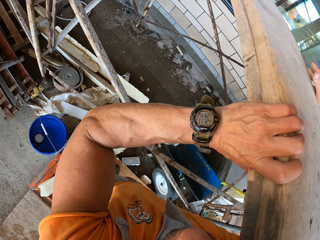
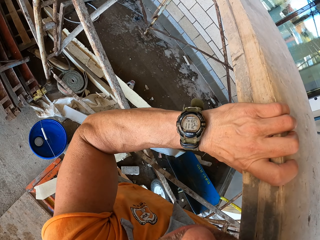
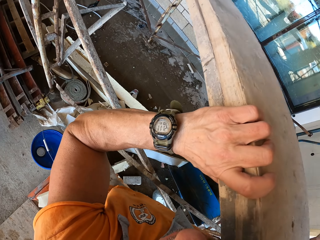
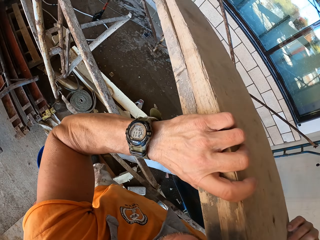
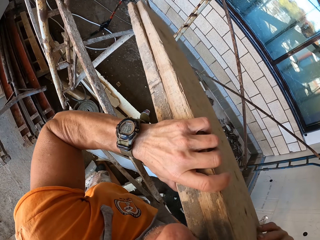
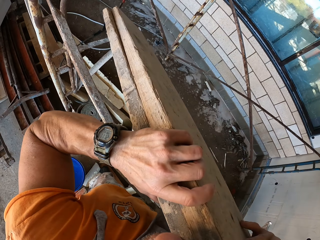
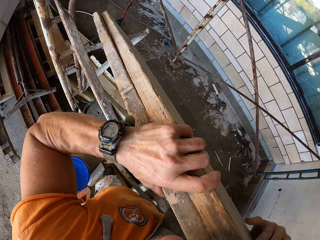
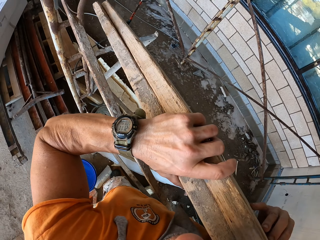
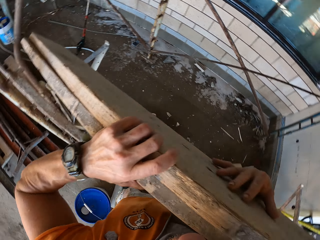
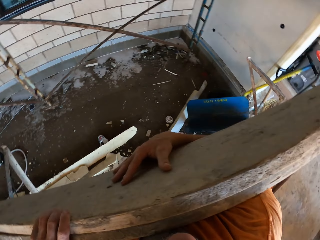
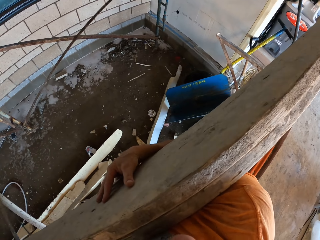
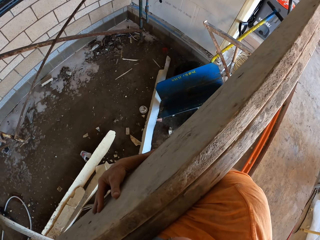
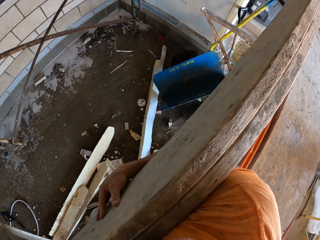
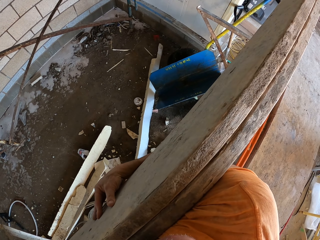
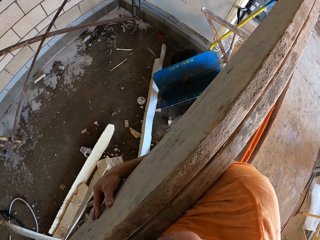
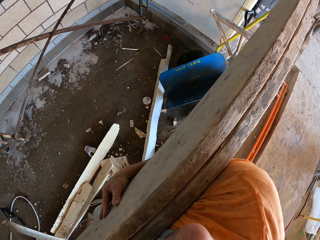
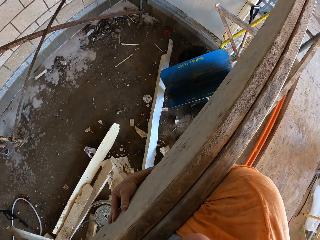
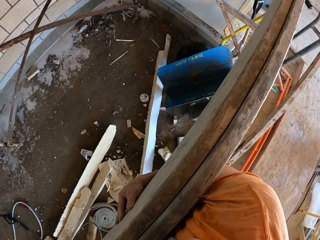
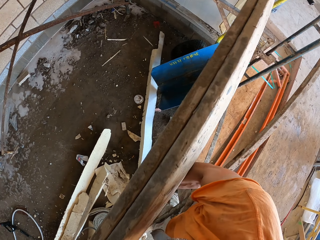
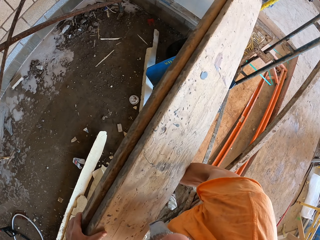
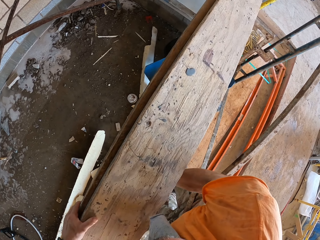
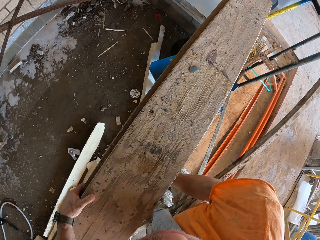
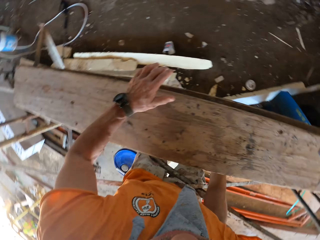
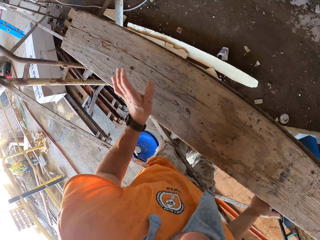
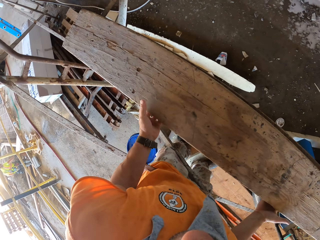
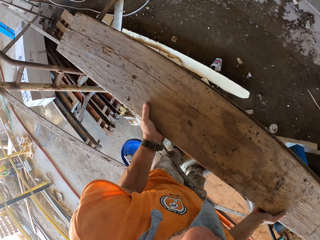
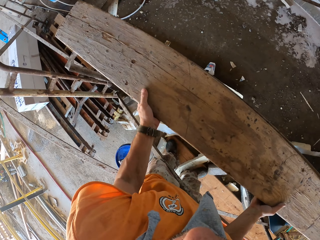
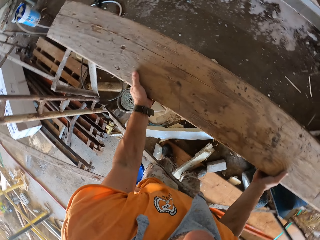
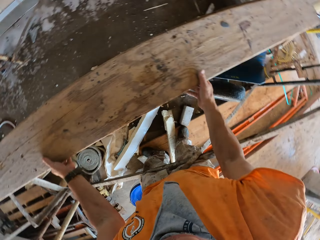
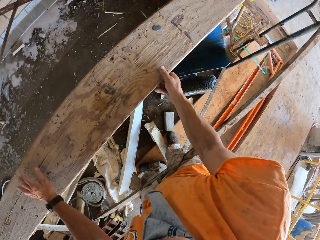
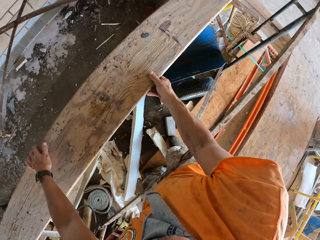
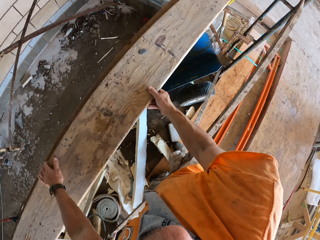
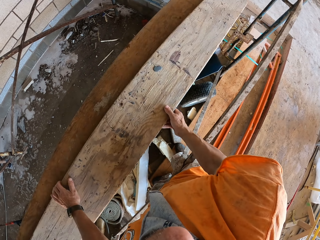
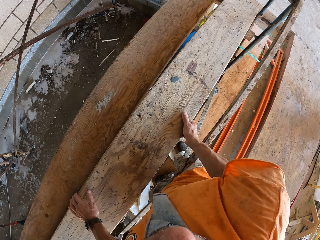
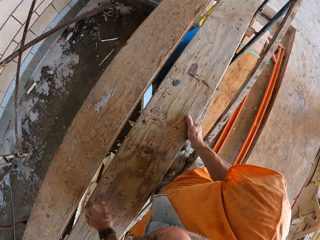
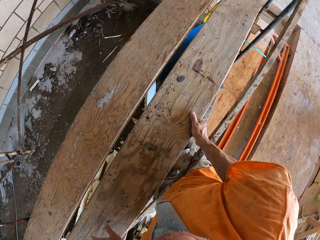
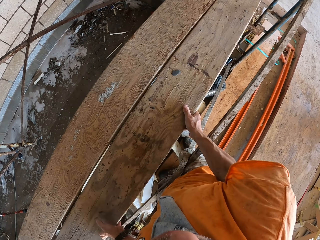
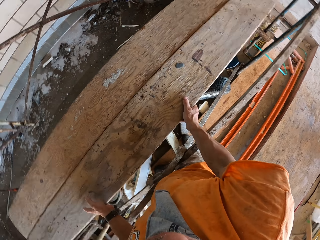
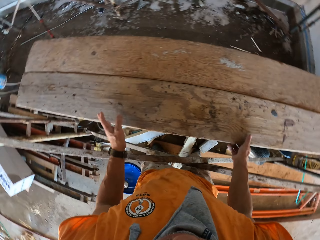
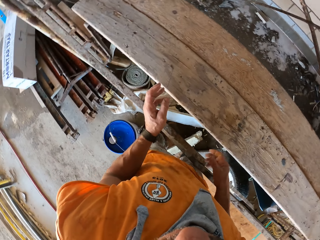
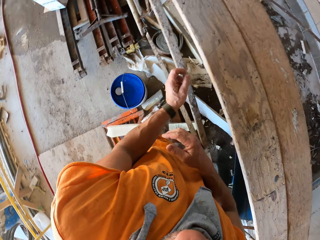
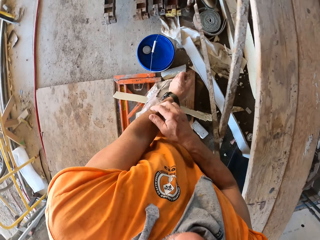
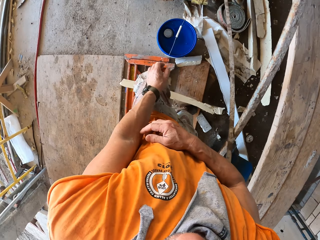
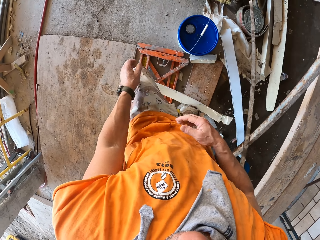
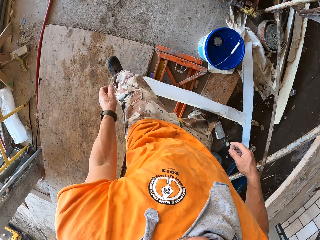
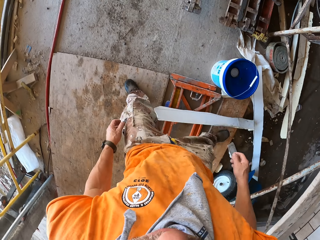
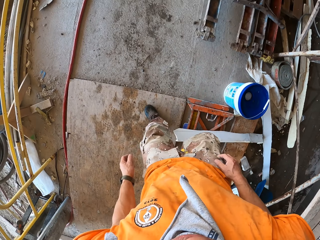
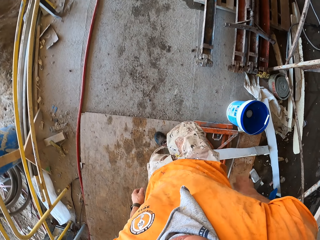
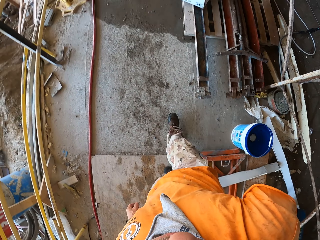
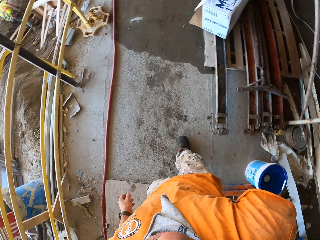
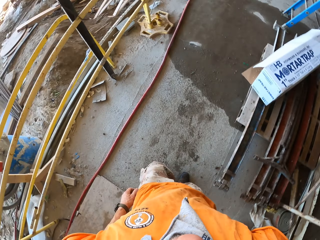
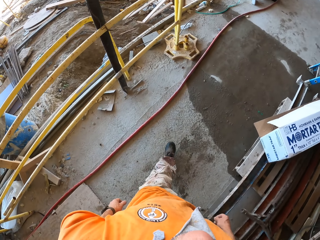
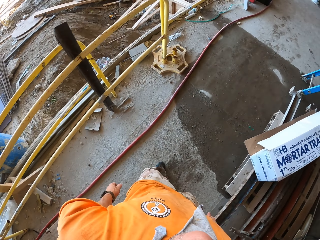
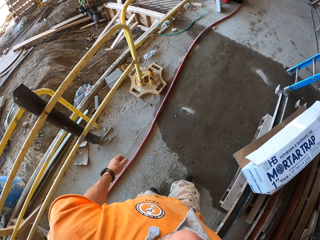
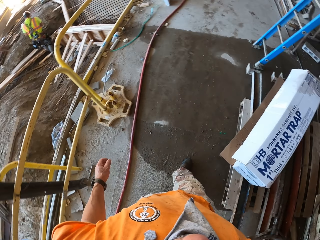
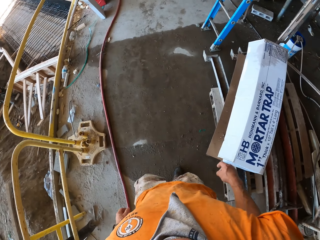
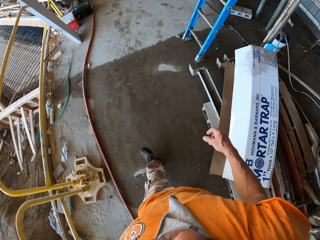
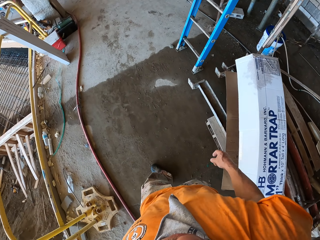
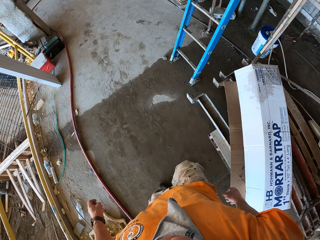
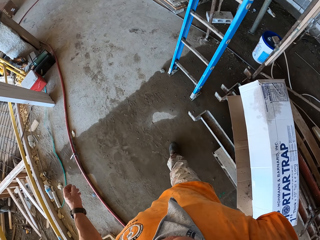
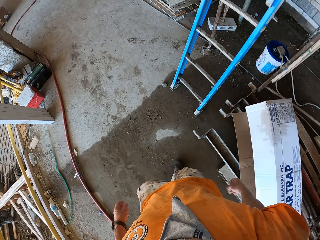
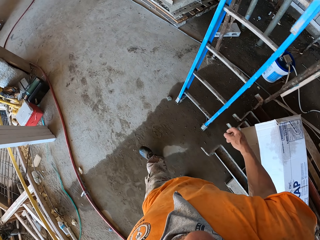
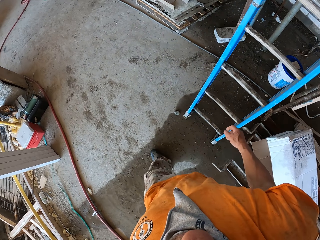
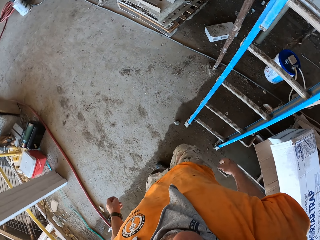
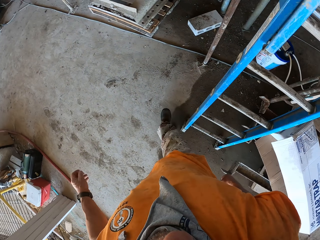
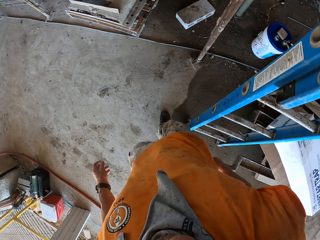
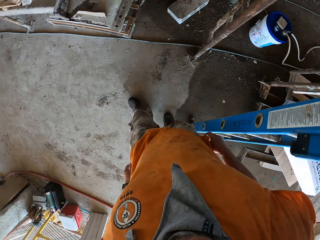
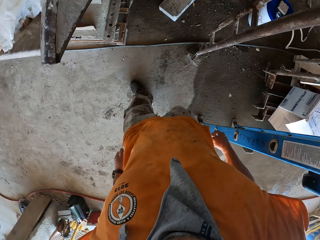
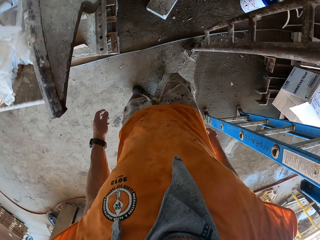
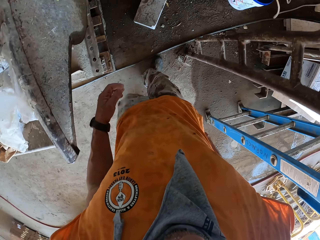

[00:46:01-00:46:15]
The camera wearer places the lumber on the stand. They turn around the area. They walk around the area.

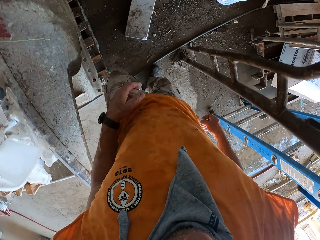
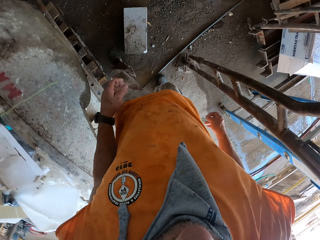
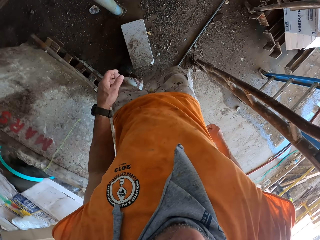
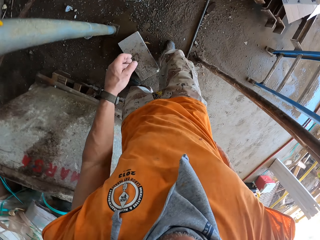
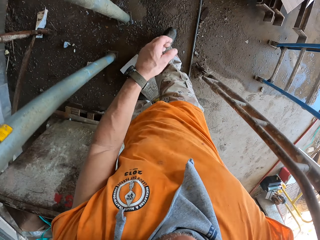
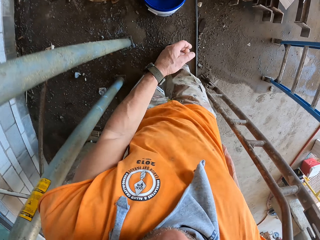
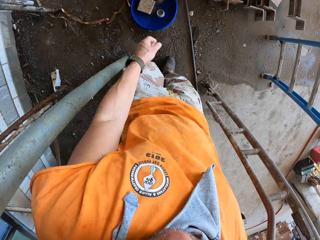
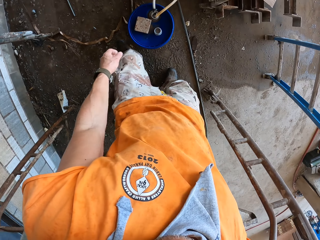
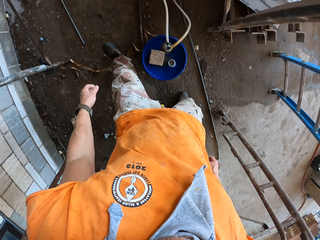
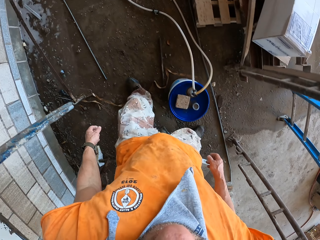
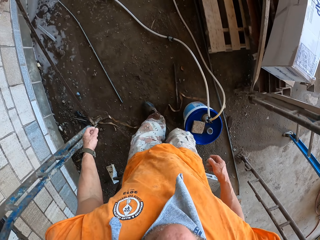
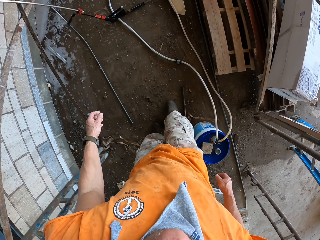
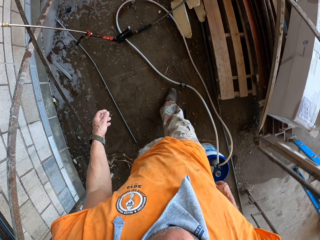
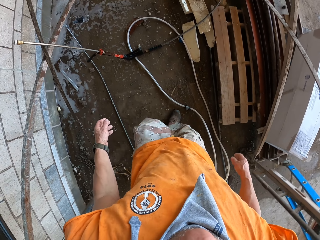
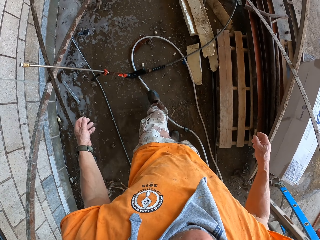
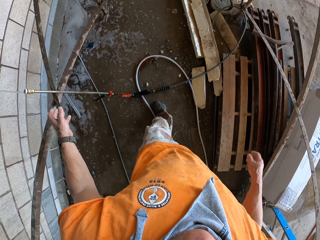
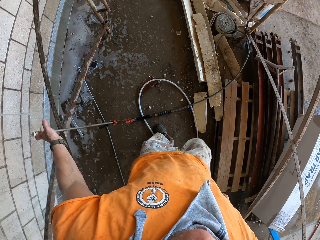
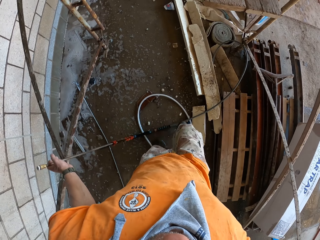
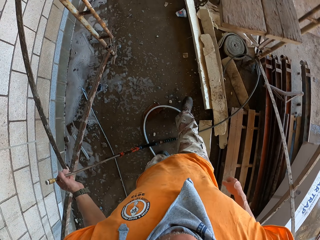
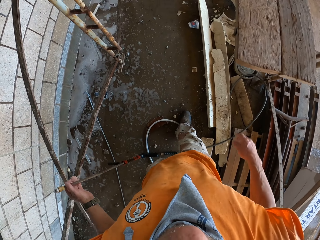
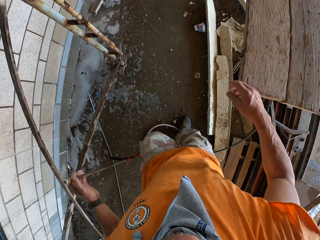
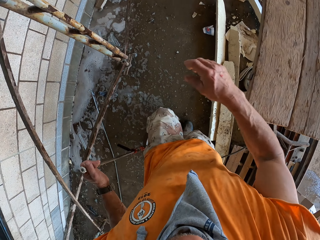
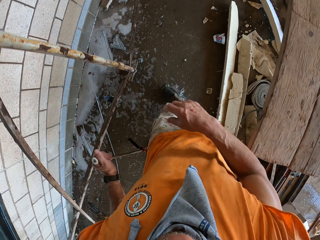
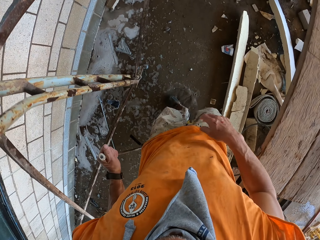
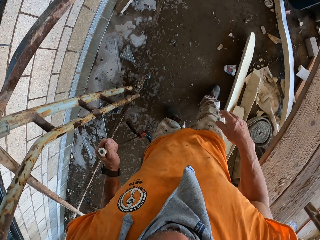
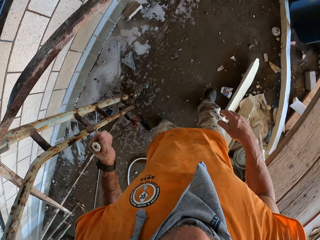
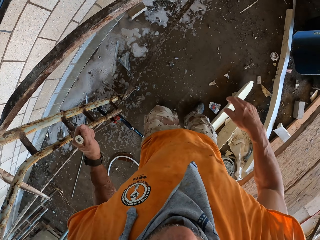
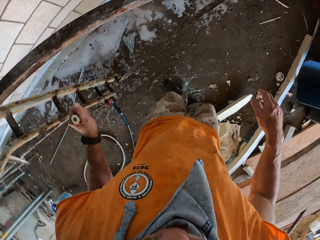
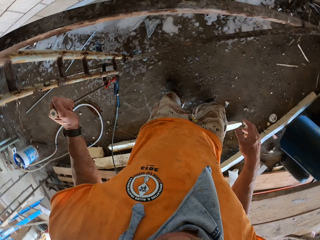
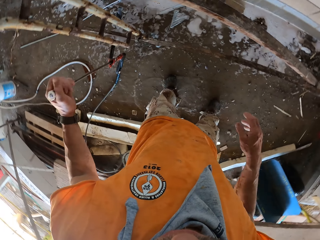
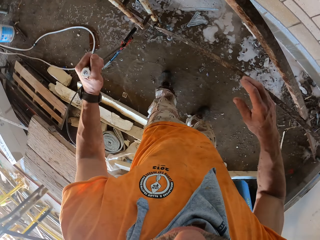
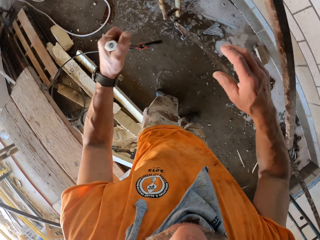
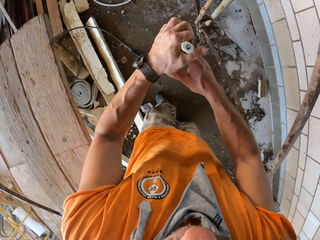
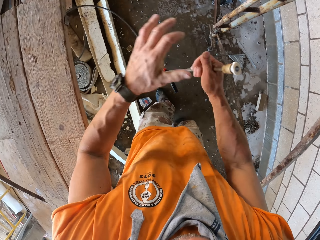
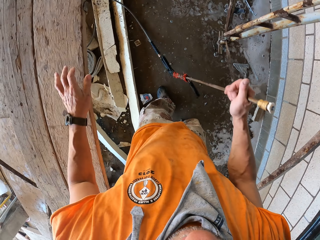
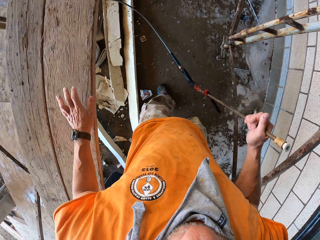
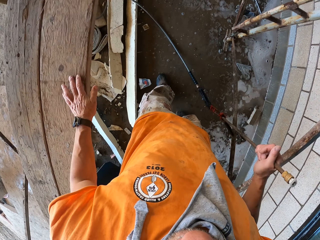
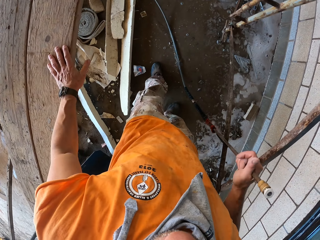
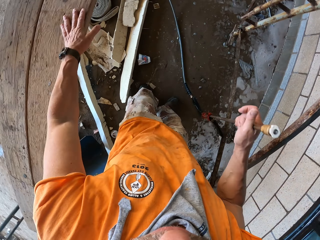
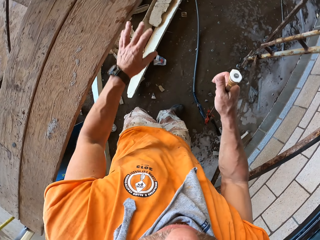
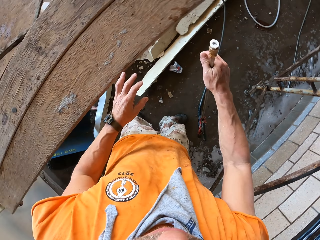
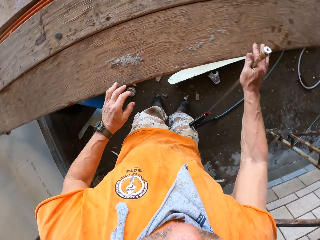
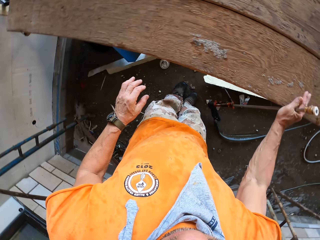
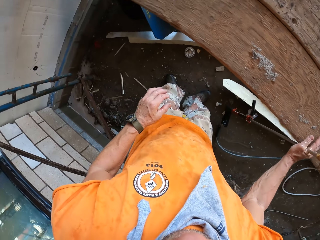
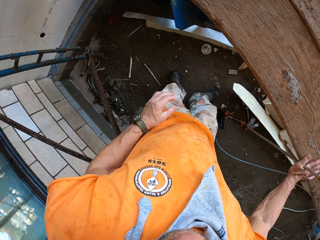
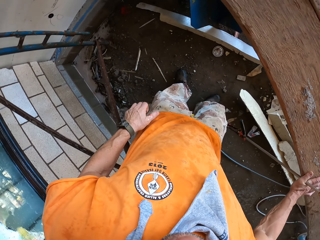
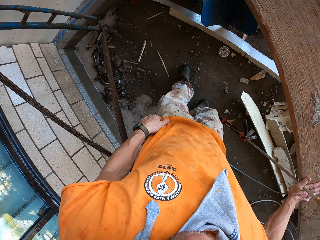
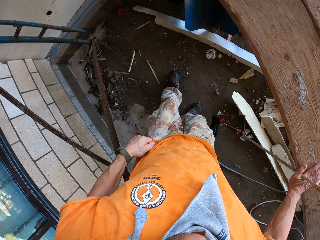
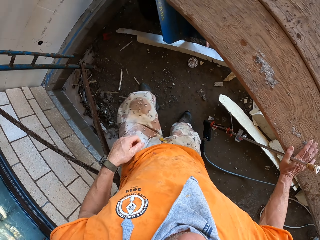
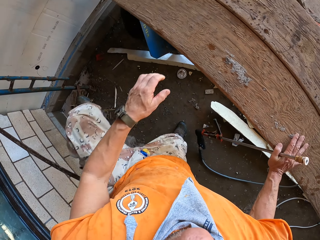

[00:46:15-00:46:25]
The camera wearer picks up a high pressure washer gun from the metal. They exchange the high pressure washer gun from one hand to the other. They turn around the area.
